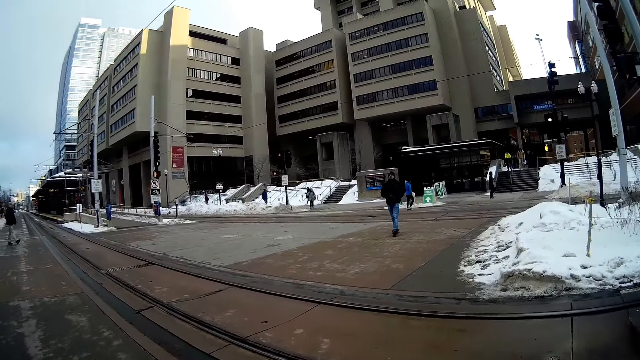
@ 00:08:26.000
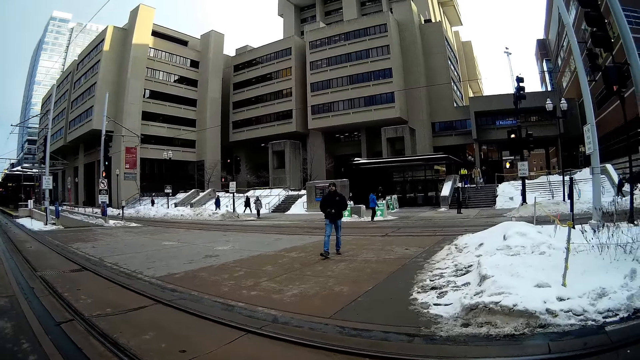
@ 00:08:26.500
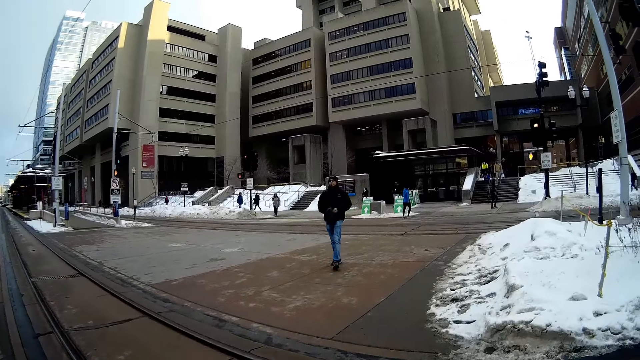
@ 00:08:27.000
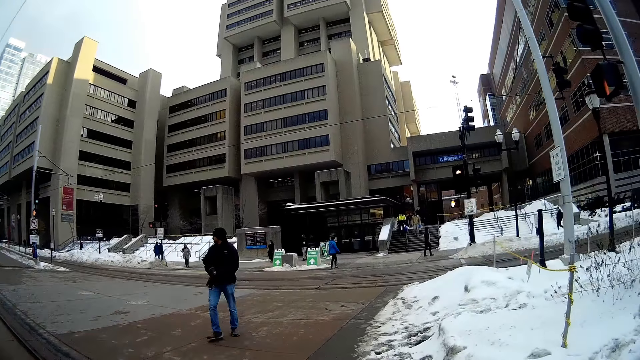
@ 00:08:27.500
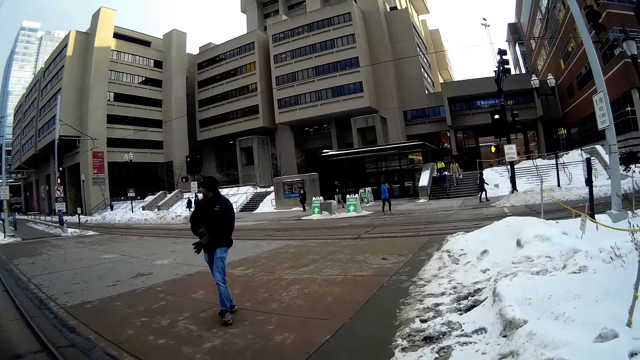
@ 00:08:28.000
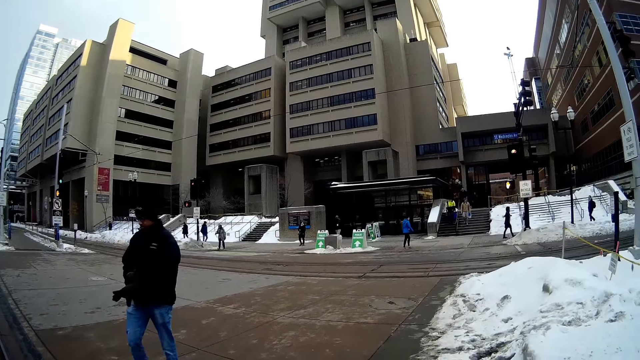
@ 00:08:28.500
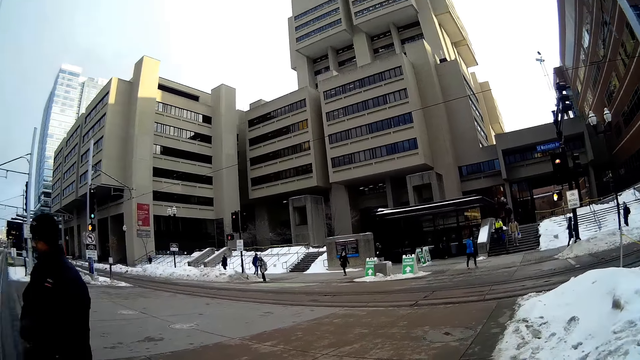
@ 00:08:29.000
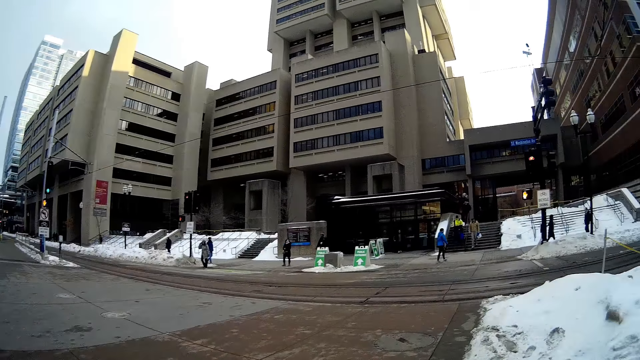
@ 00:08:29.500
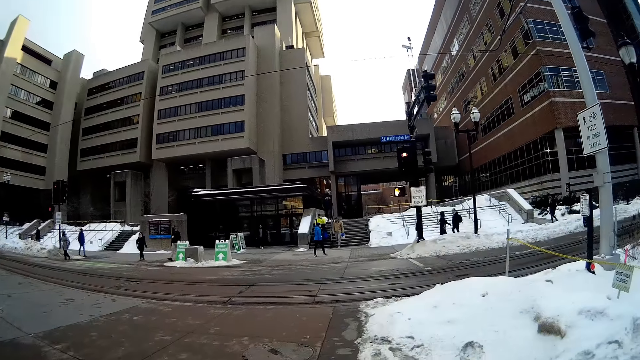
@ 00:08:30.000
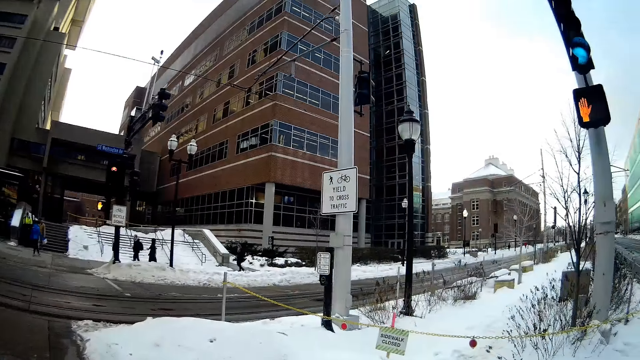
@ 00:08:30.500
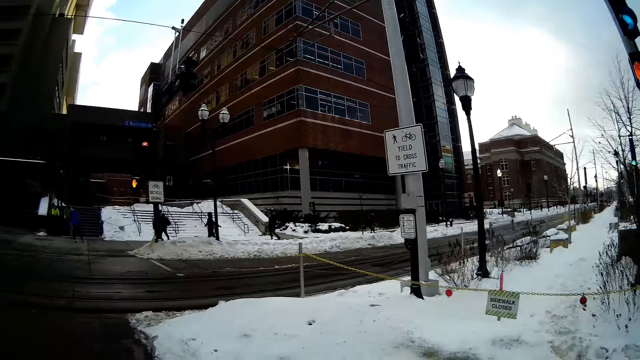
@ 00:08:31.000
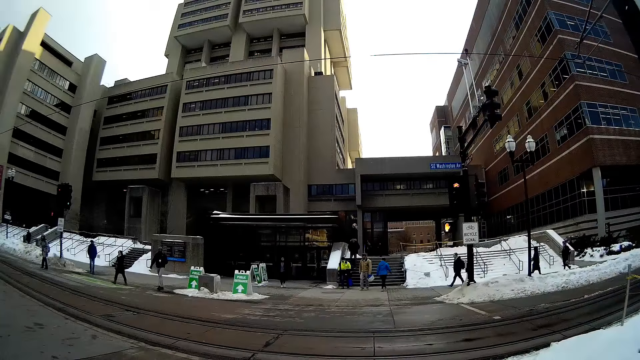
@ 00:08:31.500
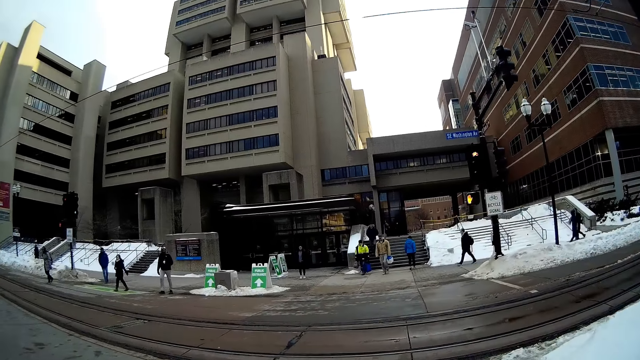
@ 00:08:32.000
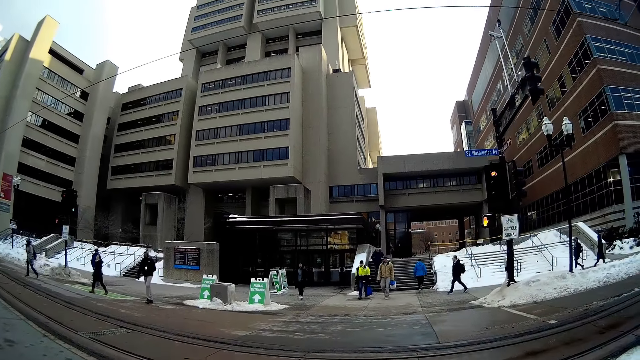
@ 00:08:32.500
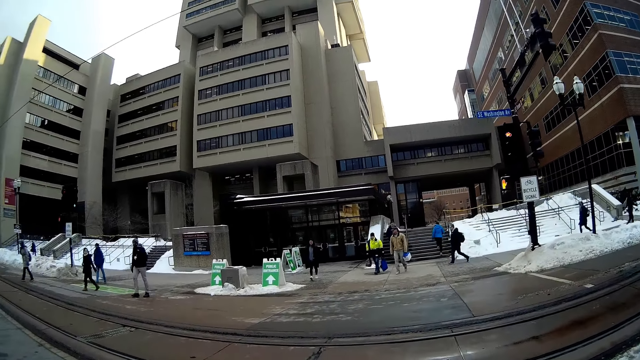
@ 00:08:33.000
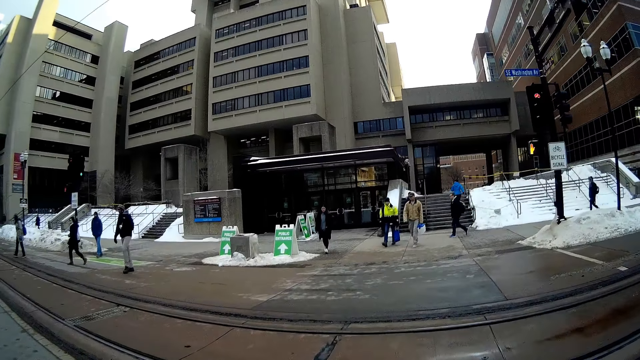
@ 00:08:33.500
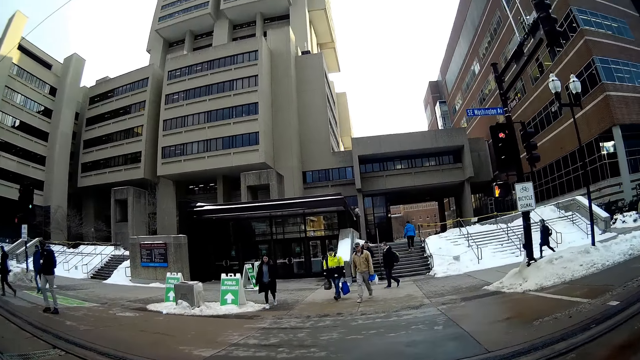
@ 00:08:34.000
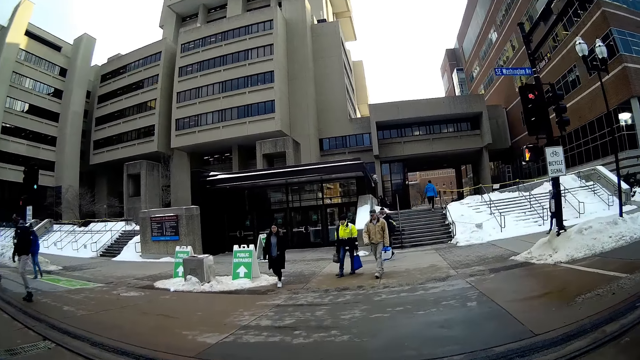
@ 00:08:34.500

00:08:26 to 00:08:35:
A man walks past the camera wearer.

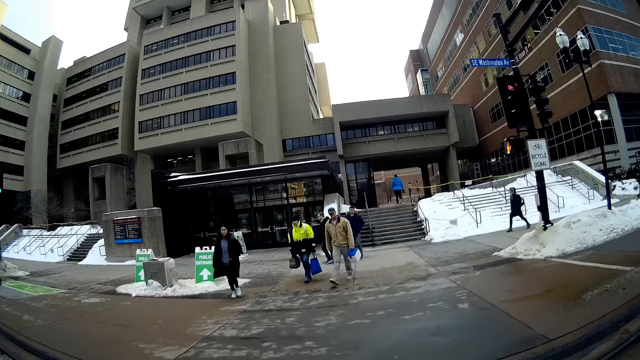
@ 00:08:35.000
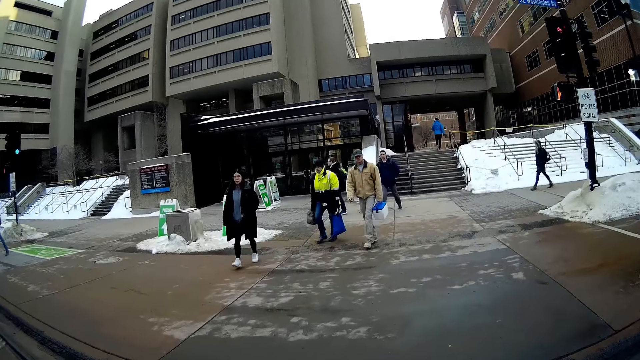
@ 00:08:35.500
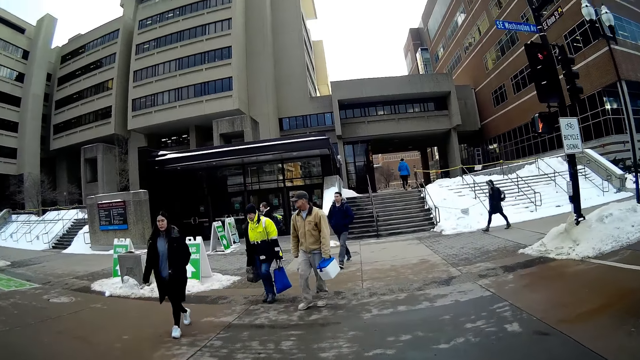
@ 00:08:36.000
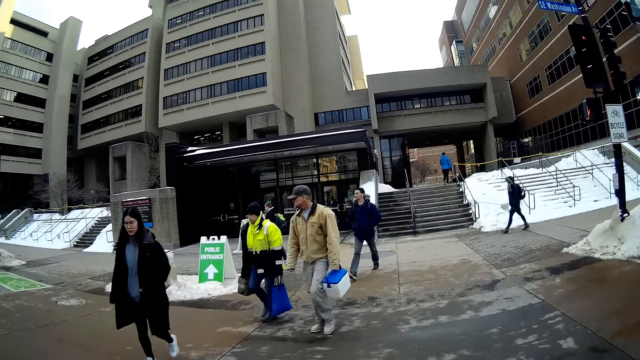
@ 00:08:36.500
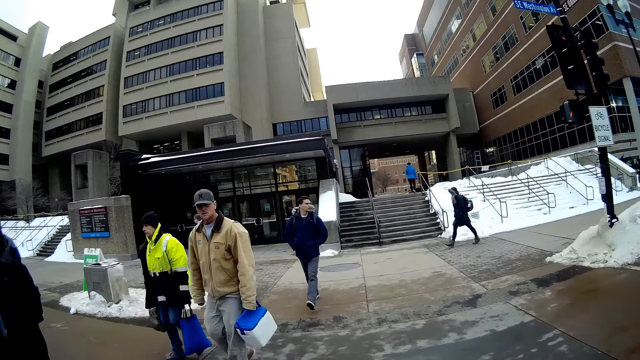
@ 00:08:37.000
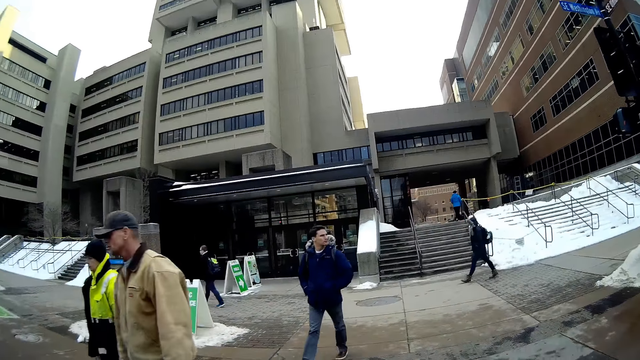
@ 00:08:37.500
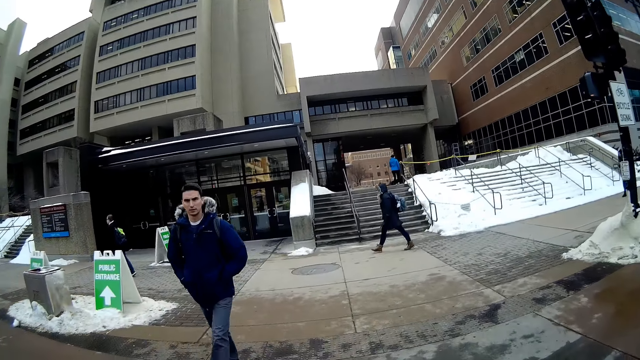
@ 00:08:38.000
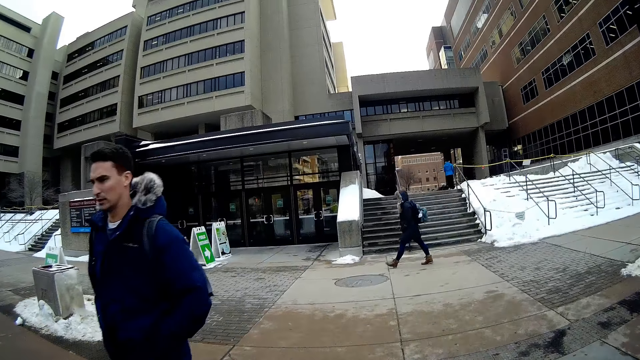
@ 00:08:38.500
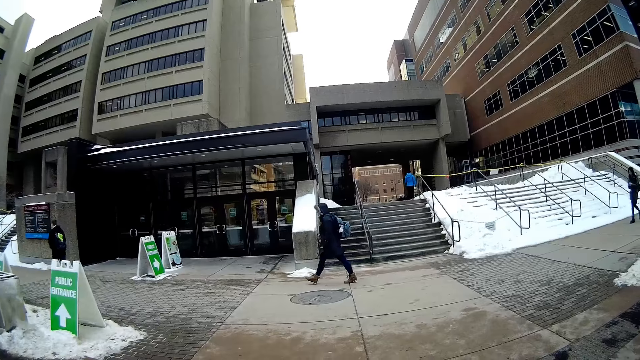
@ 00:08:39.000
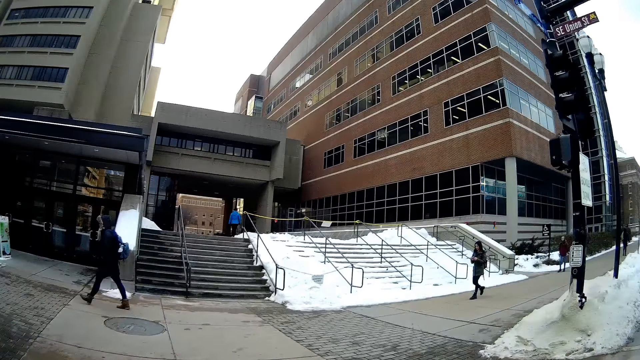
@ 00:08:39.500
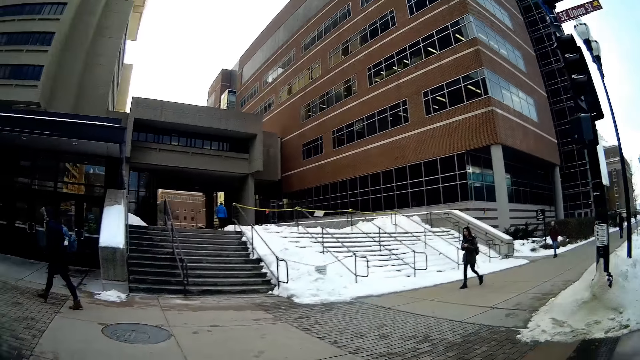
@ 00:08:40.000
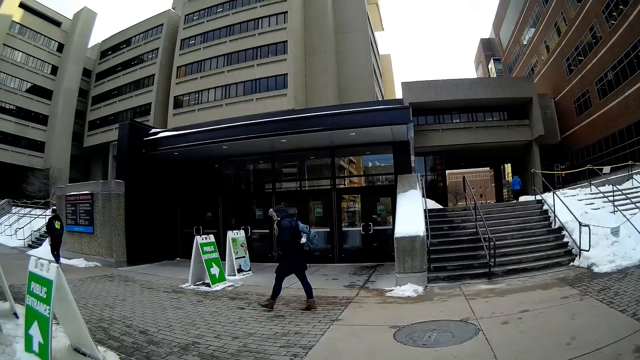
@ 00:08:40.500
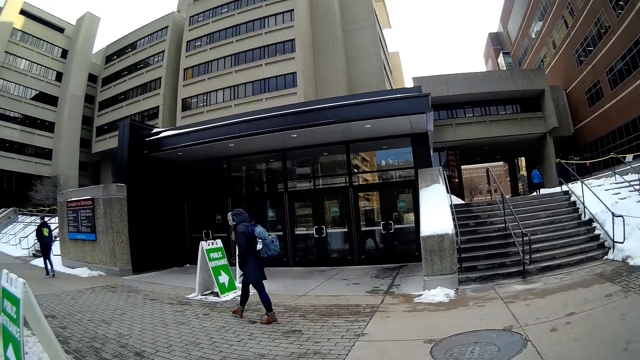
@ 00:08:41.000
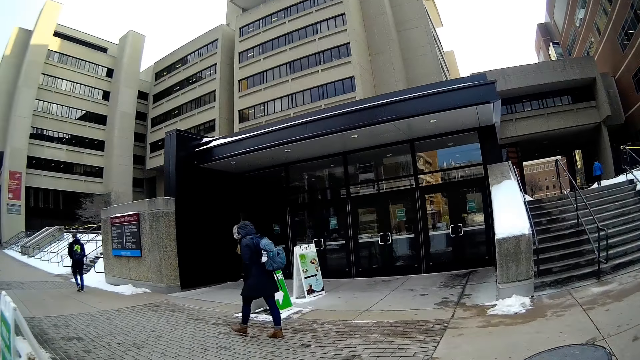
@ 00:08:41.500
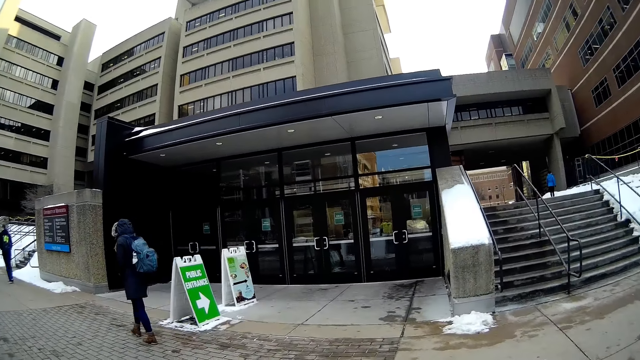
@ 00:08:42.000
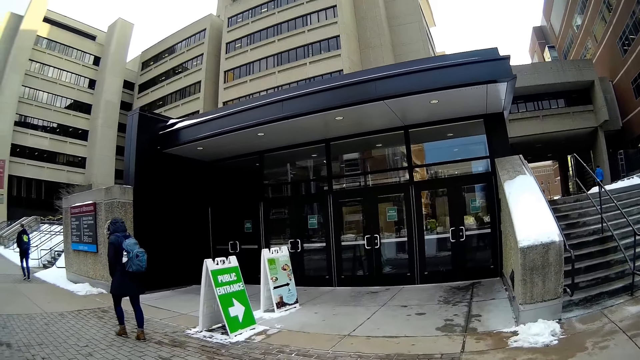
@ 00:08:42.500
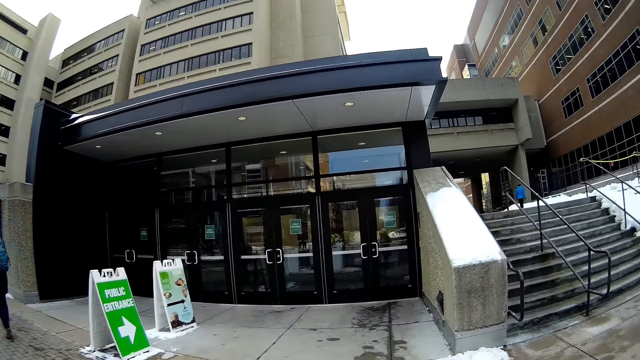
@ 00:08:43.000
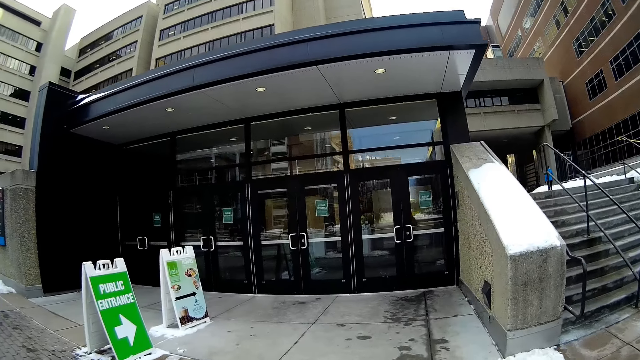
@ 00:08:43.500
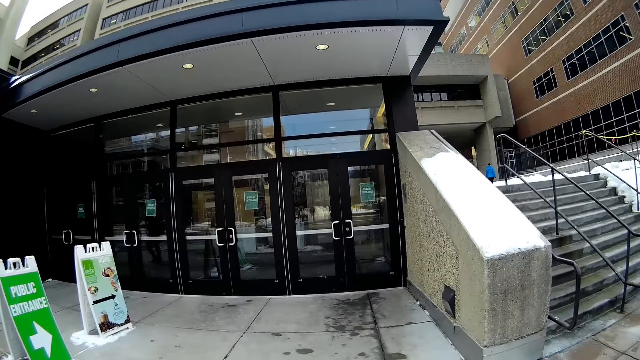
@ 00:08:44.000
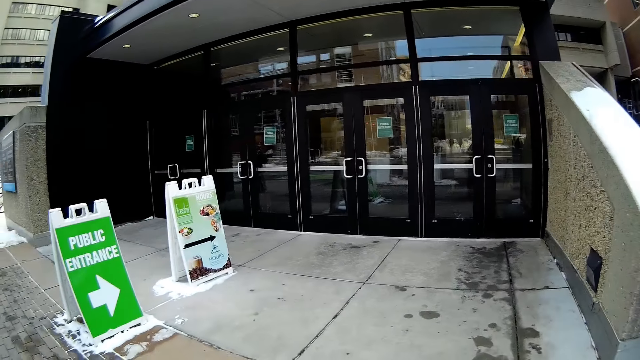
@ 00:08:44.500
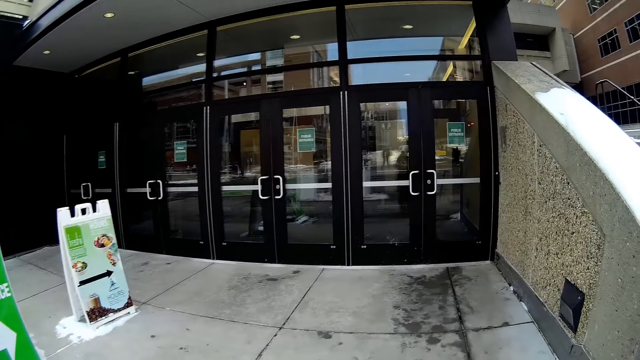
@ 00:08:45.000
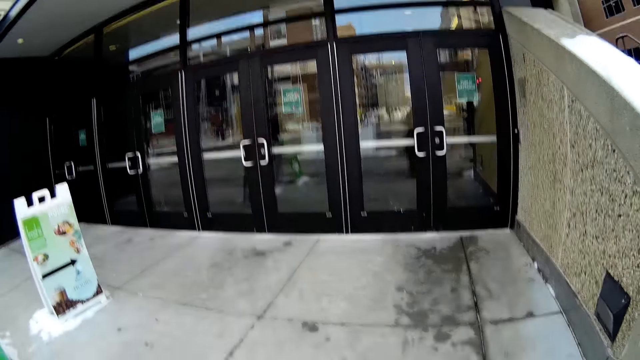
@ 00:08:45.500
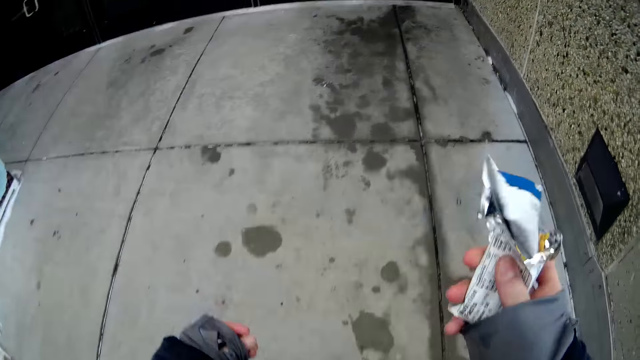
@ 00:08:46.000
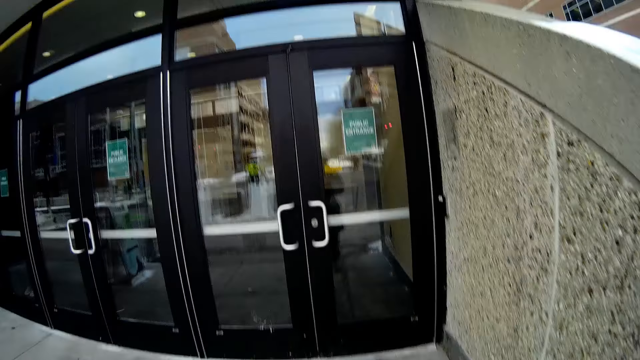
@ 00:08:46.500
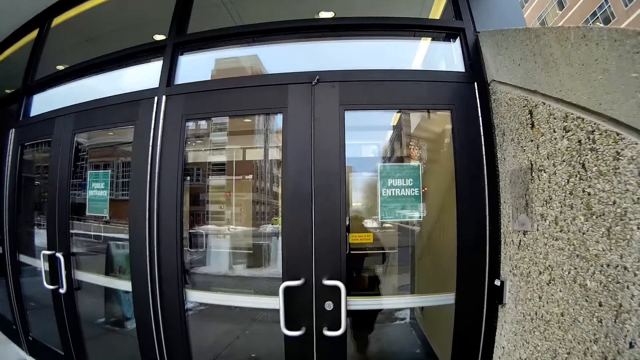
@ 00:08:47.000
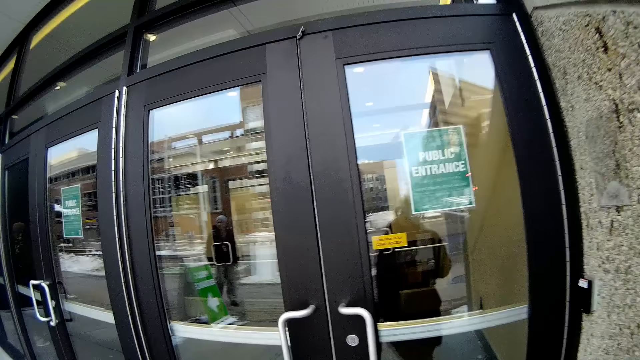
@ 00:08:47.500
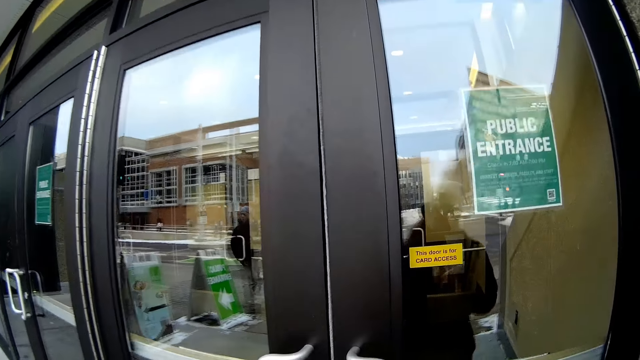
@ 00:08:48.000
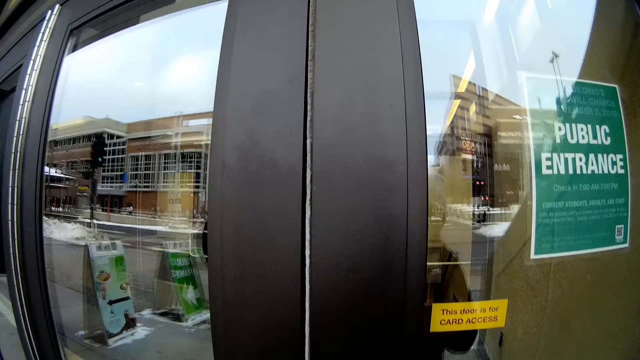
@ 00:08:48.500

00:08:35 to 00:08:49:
A man walks past the camera wearer. Another man walks past the camera wearer. The camera wearer holds the paper bag in his right hand. He carries a snack on the left hand.
